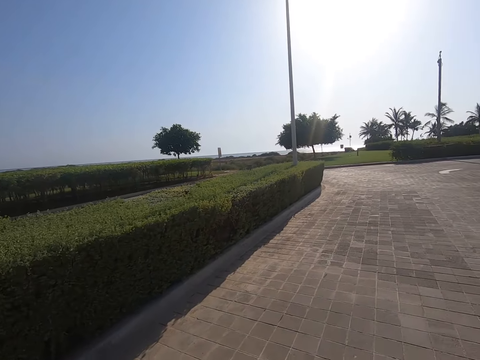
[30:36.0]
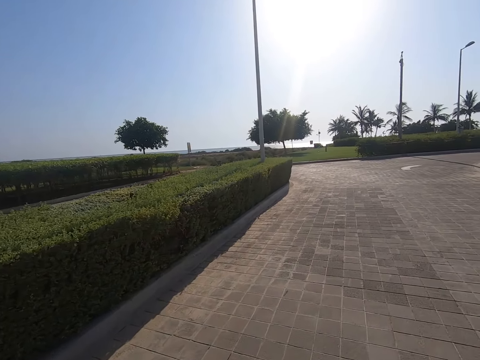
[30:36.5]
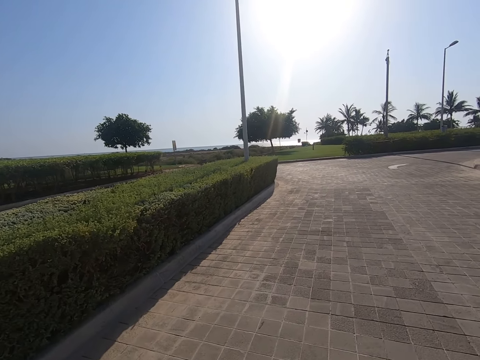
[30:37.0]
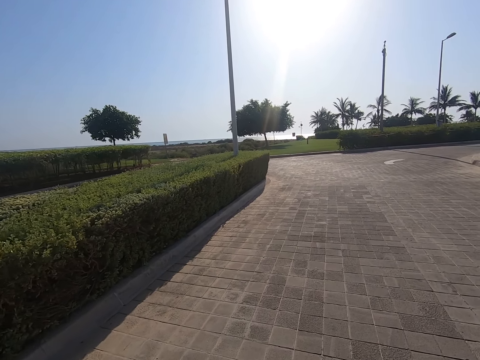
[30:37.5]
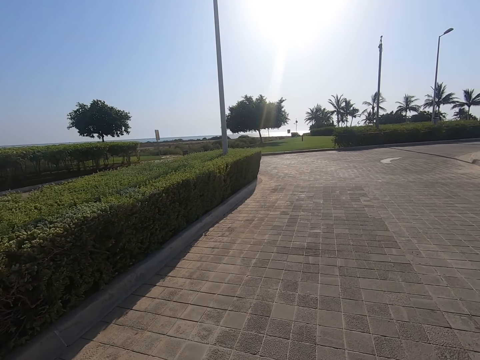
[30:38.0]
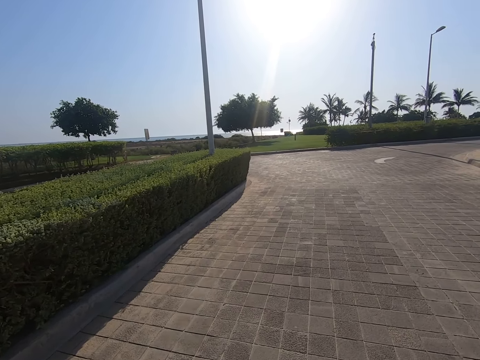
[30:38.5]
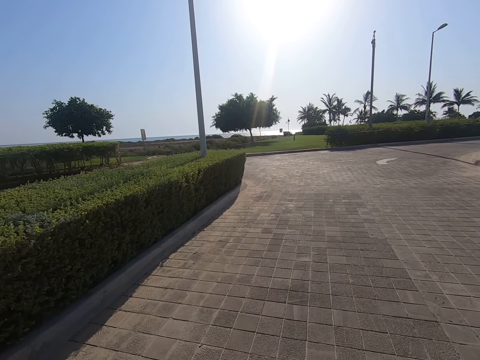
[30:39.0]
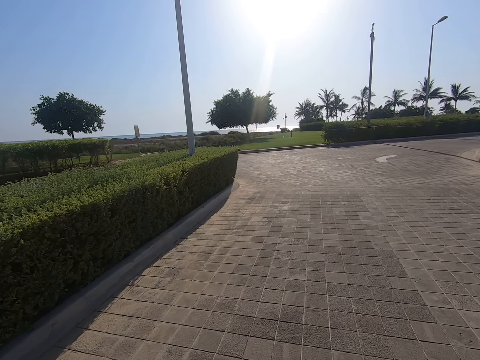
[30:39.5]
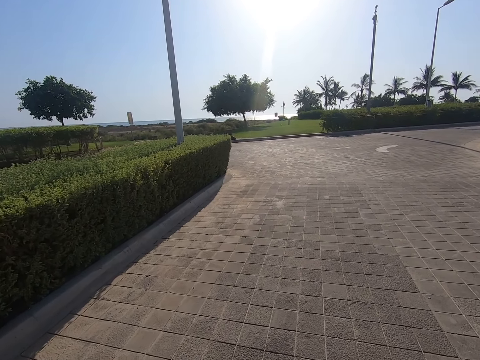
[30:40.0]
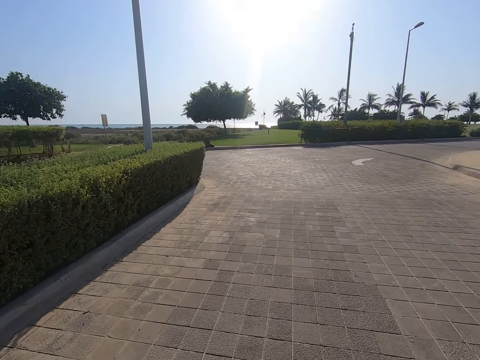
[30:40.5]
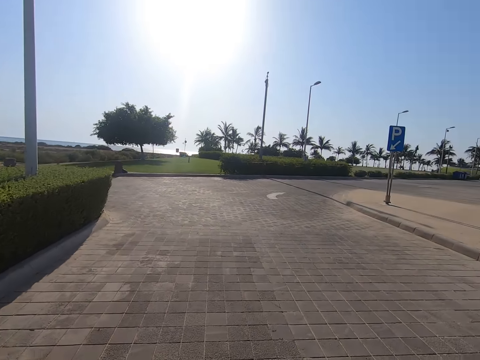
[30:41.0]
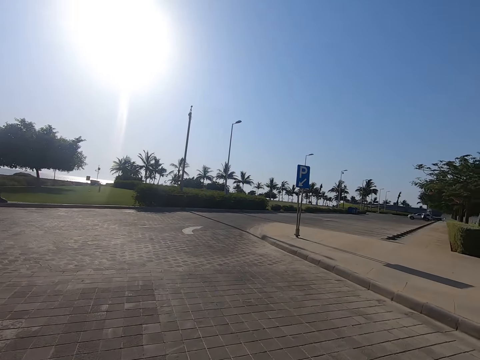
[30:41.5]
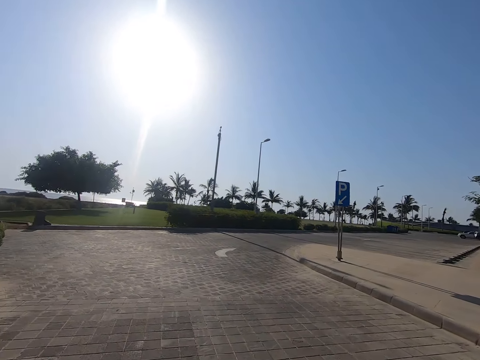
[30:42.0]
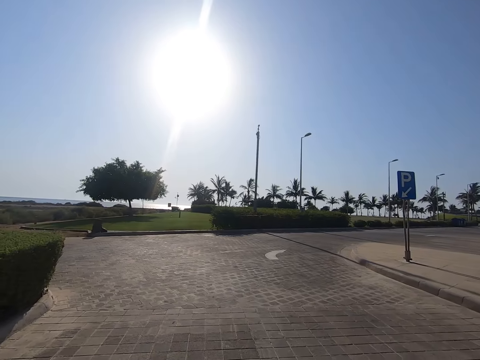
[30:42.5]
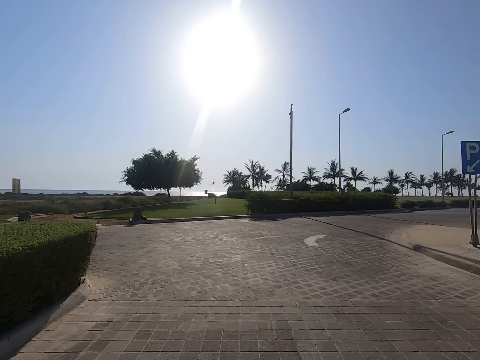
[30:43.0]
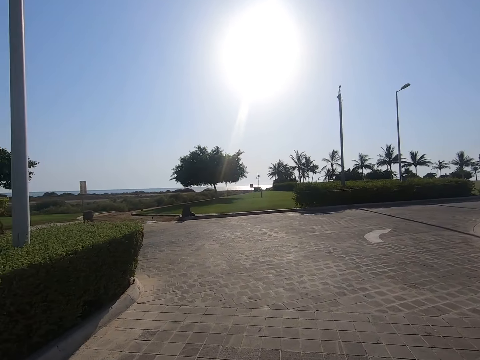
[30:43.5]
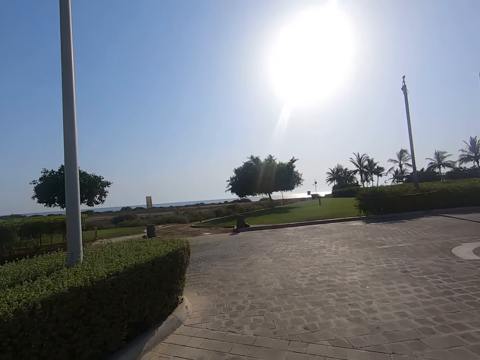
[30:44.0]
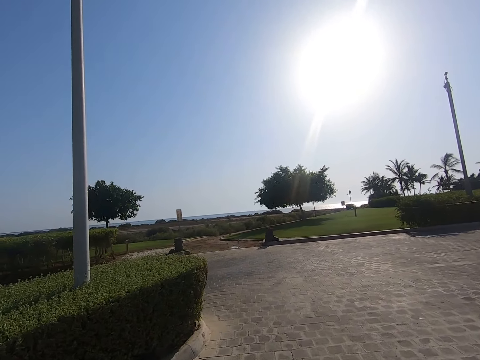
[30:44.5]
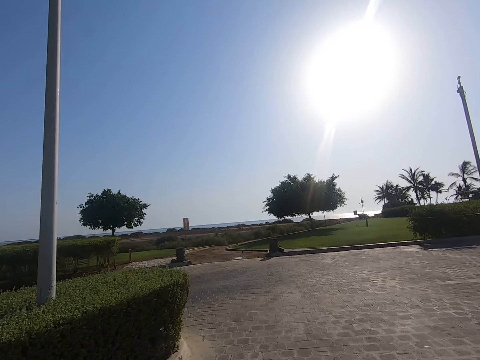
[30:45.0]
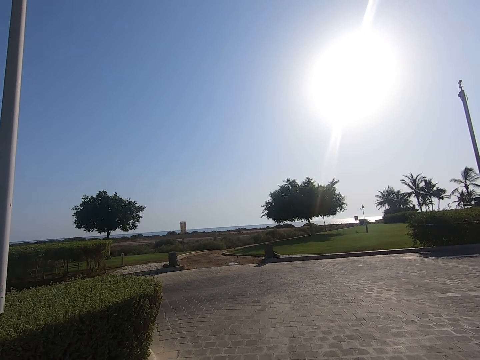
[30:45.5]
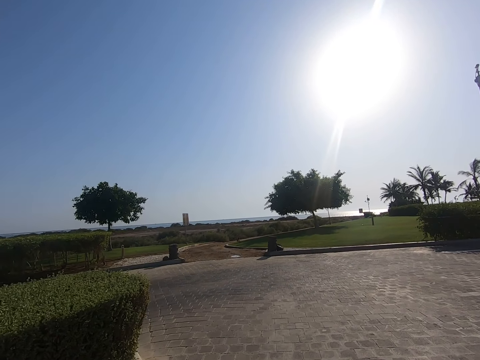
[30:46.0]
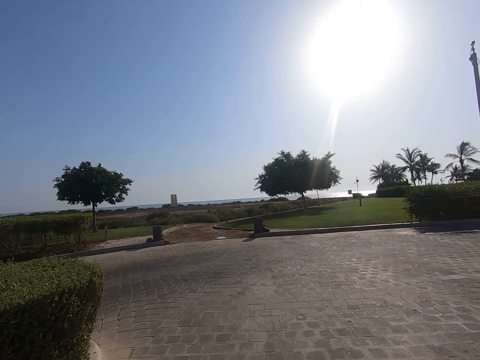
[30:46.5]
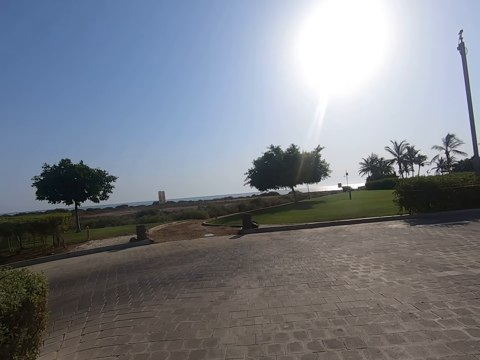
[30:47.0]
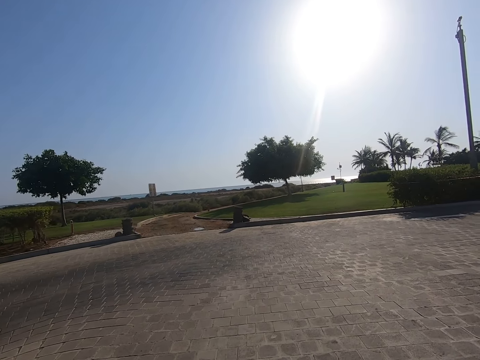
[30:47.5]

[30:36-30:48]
The camera wearer skates on the road.

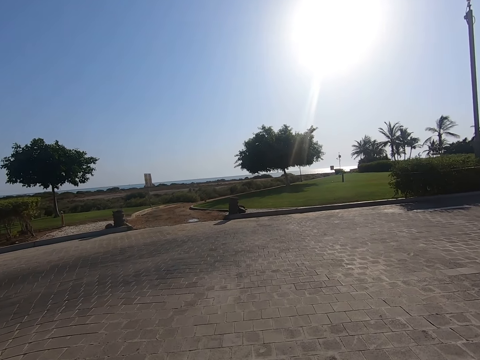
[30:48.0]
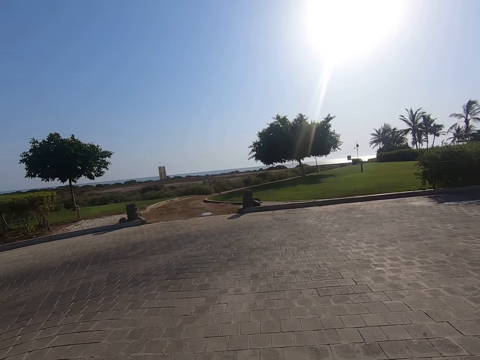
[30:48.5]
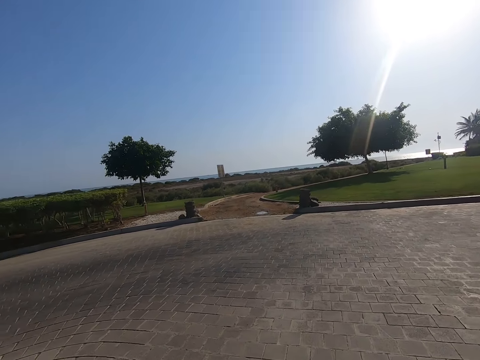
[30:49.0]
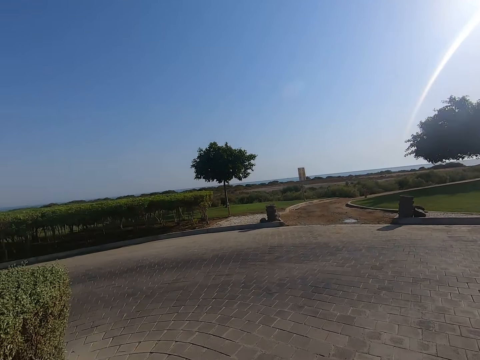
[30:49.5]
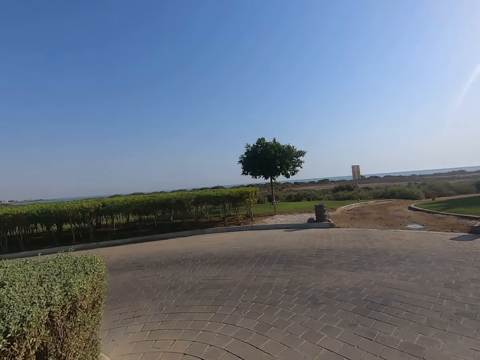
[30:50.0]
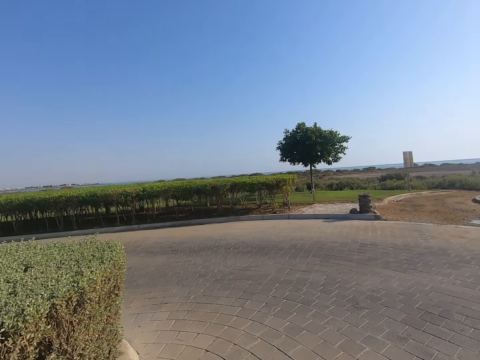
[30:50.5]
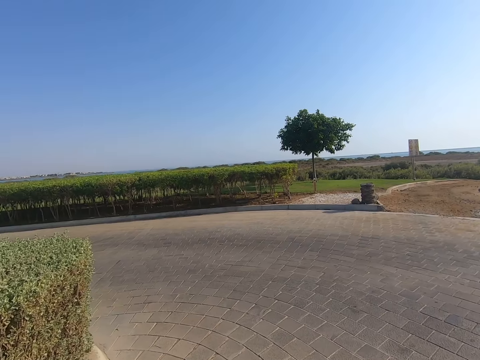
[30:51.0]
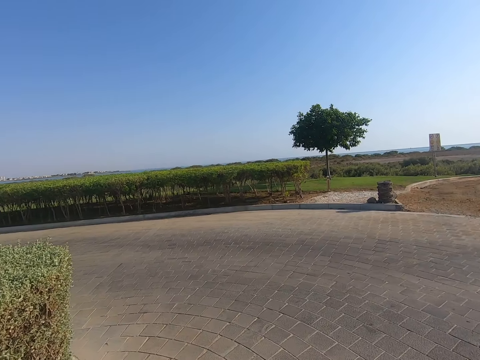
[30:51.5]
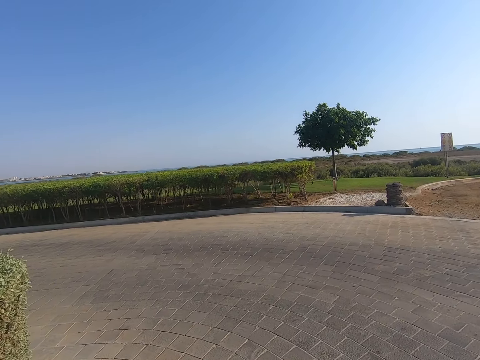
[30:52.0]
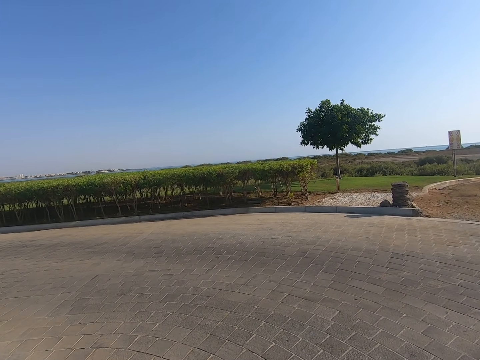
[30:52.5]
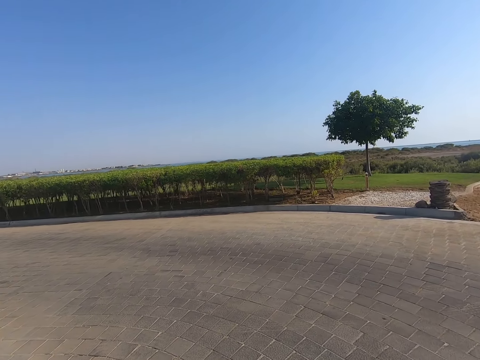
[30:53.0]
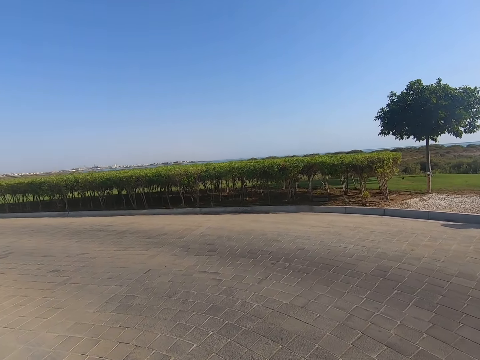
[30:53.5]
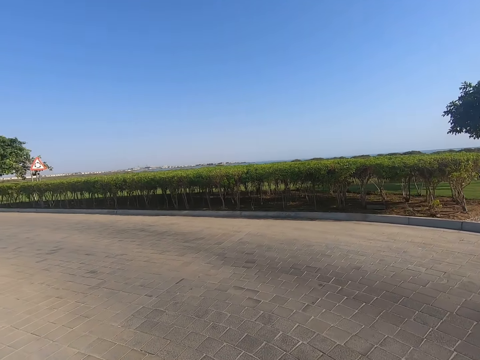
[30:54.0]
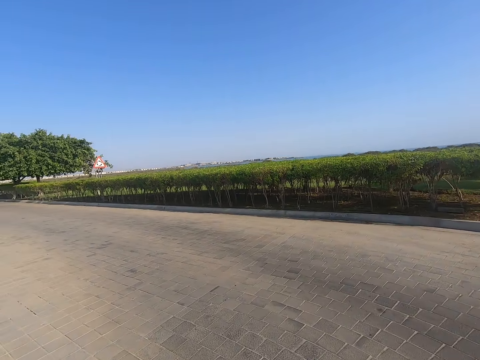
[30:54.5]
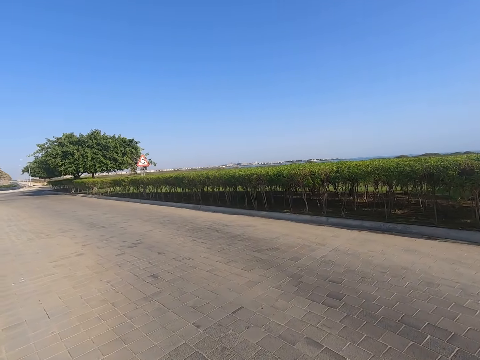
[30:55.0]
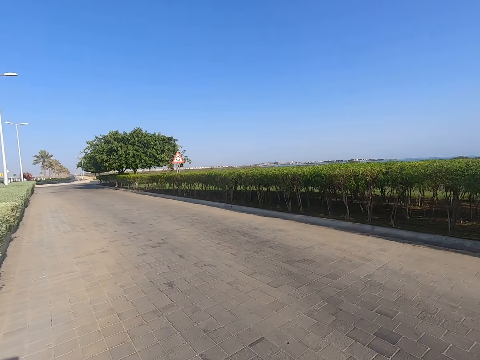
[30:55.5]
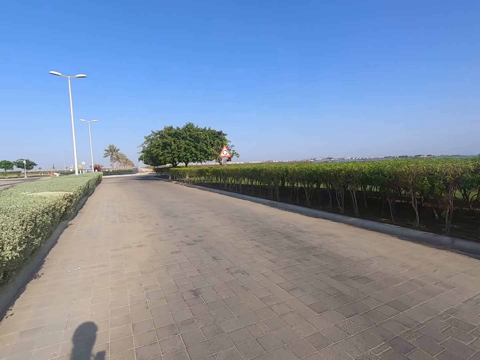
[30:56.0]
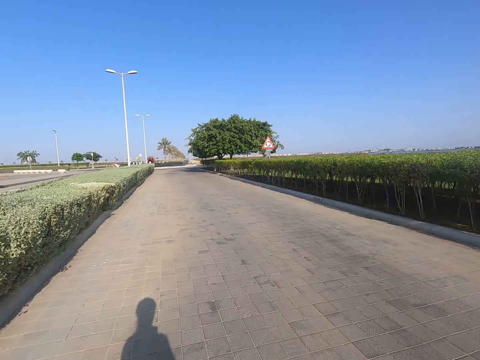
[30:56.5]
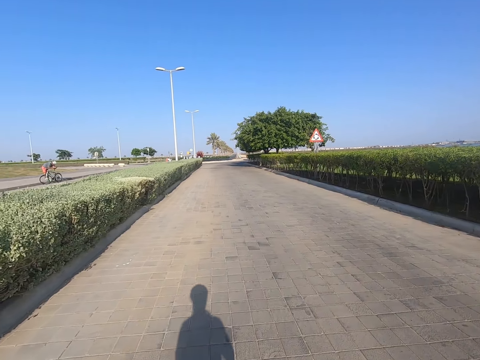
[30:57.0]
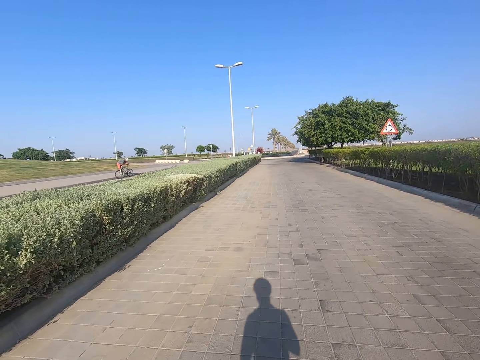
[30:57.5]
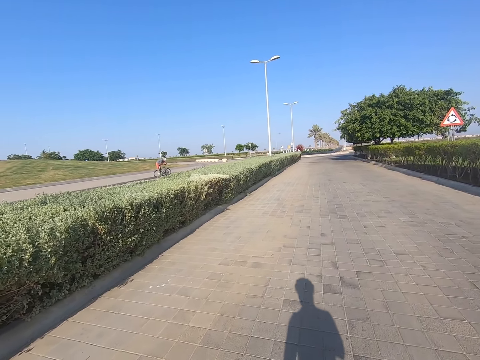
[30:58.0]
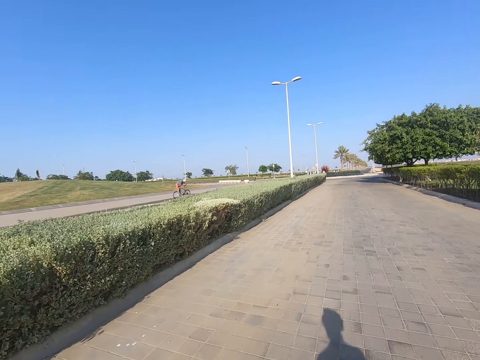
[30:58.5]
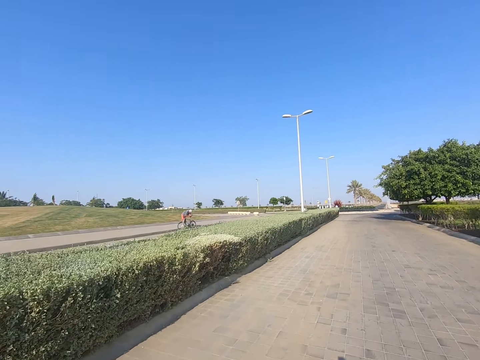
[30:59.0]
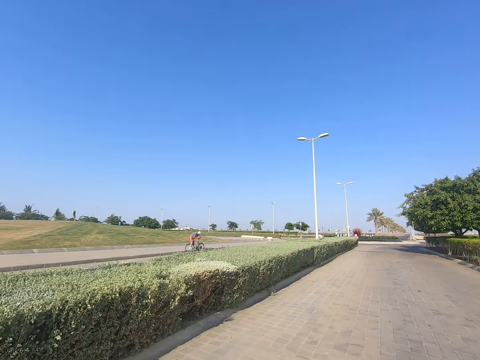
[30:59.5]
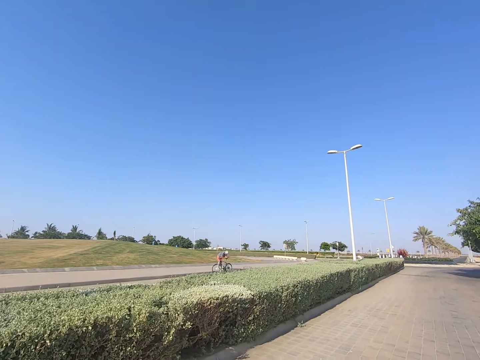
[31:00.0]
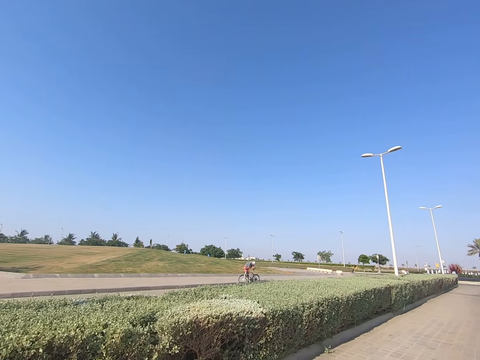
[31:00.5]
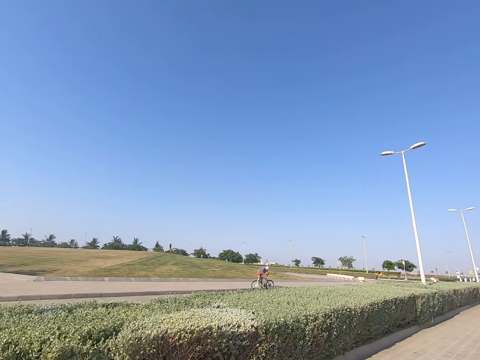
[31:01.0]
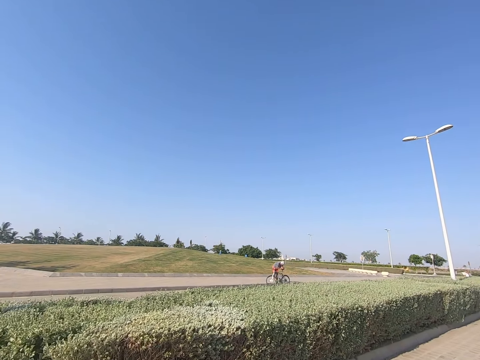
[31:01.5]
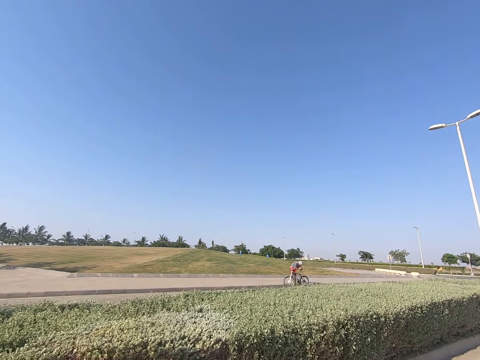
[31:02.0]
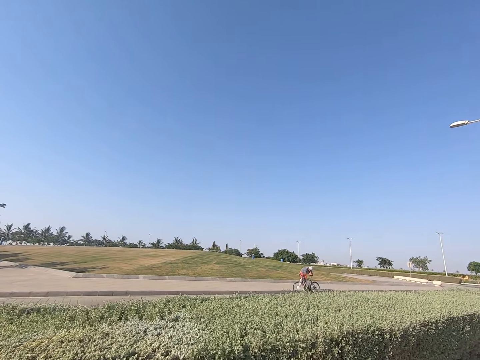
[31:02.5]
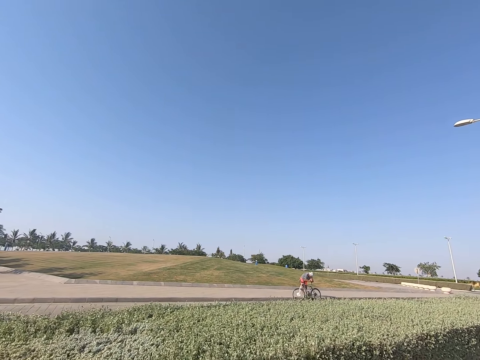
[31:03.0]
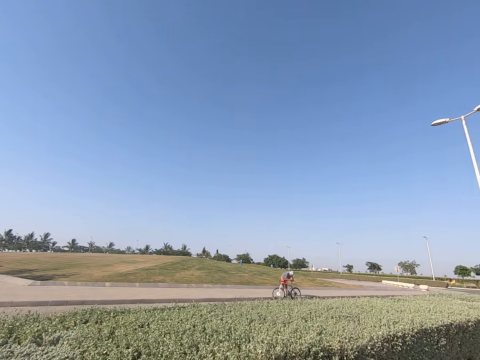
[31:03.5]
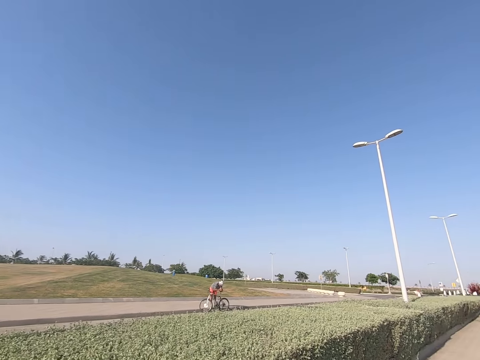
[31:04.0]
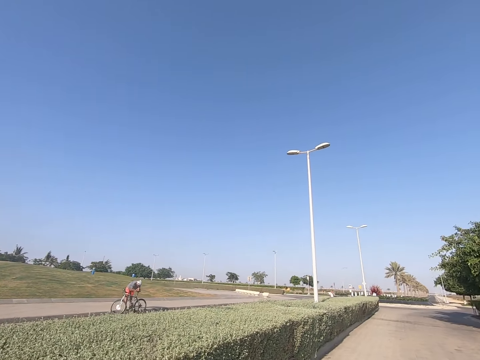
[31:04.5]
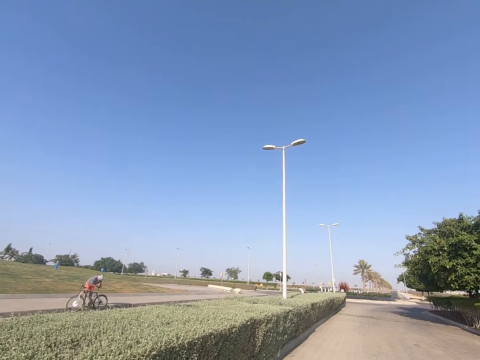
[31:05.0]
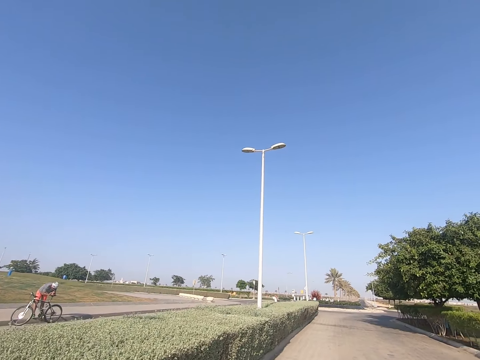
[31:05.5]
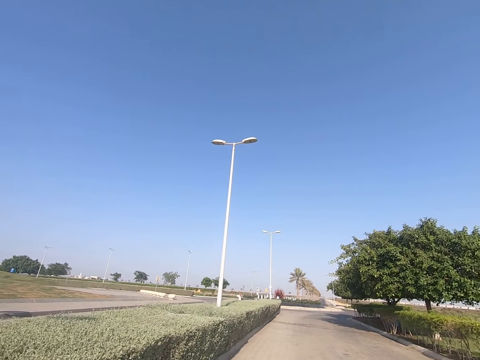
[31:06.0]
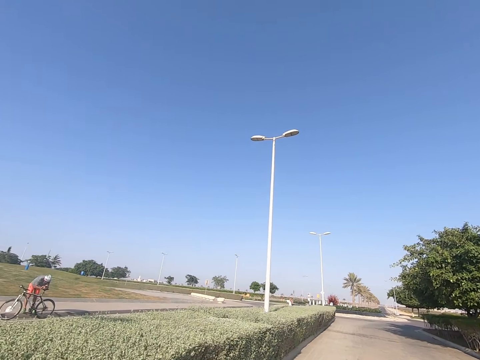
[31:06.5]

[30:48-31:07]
The camera wearer turns left. They skate on the road. They look around.
